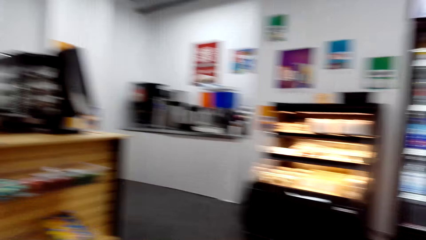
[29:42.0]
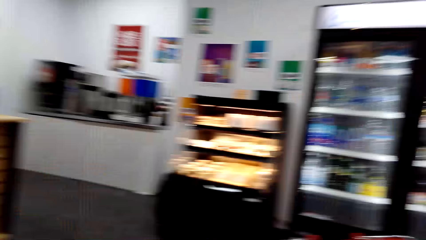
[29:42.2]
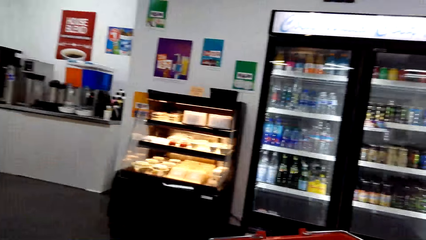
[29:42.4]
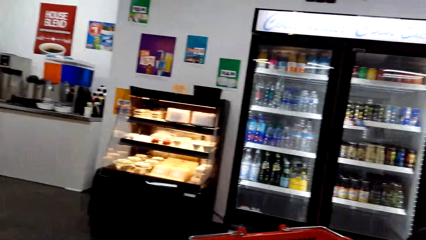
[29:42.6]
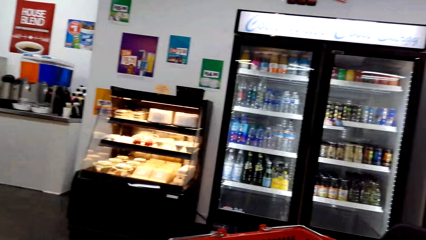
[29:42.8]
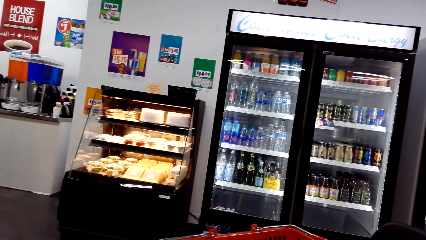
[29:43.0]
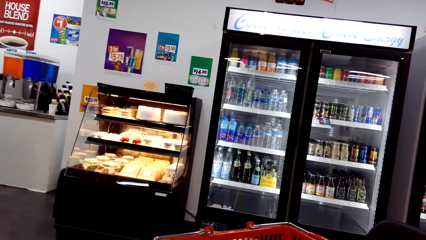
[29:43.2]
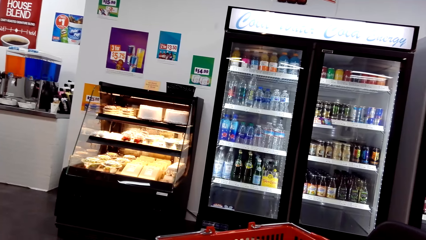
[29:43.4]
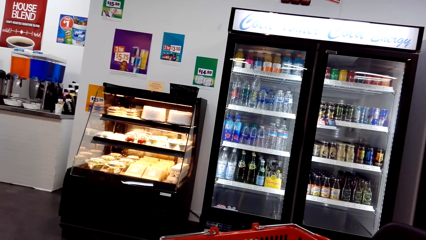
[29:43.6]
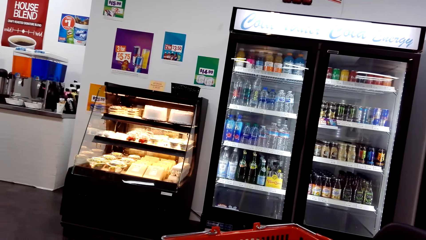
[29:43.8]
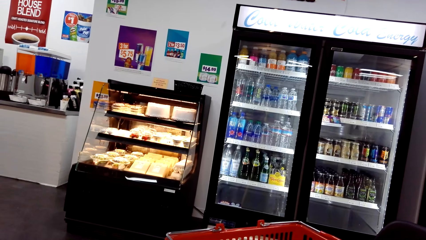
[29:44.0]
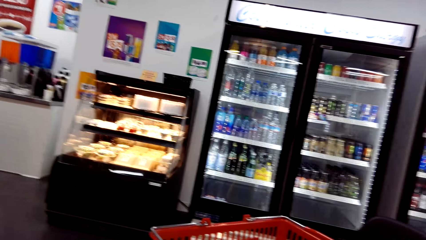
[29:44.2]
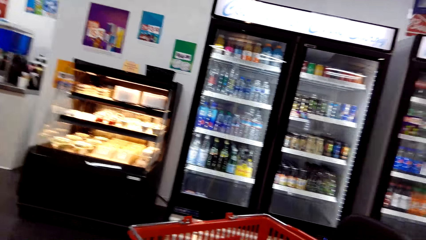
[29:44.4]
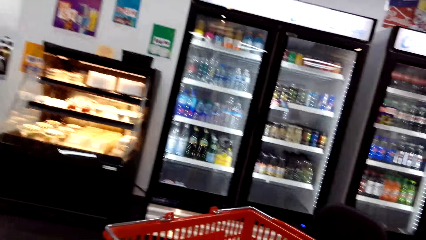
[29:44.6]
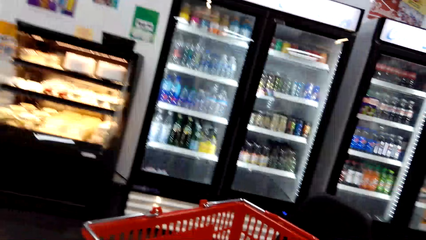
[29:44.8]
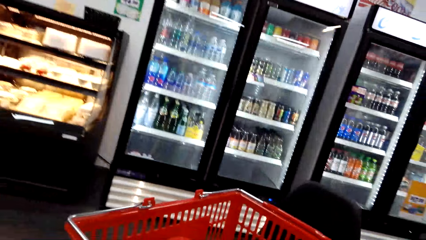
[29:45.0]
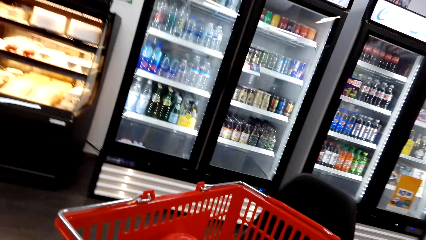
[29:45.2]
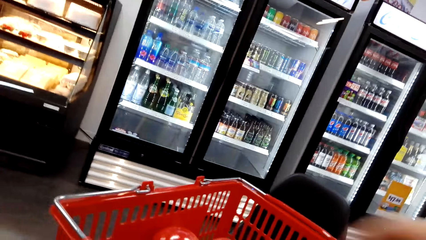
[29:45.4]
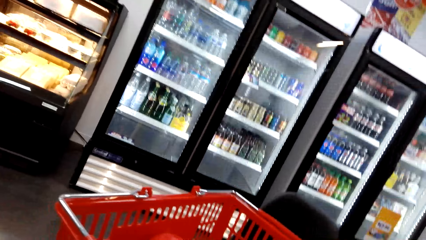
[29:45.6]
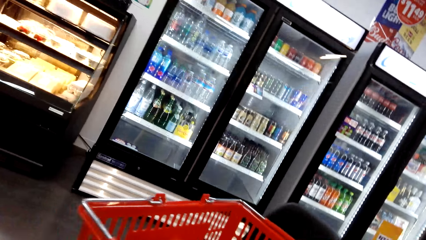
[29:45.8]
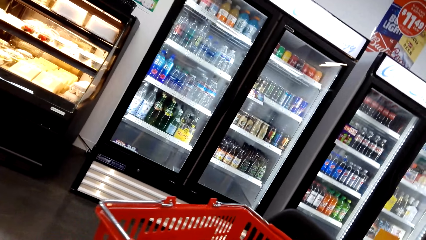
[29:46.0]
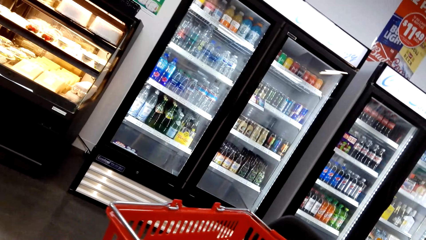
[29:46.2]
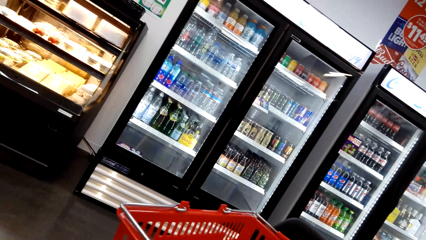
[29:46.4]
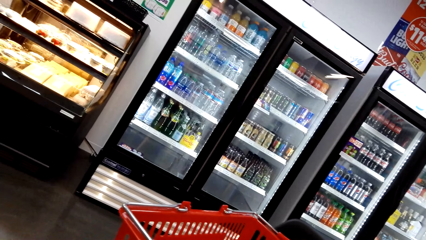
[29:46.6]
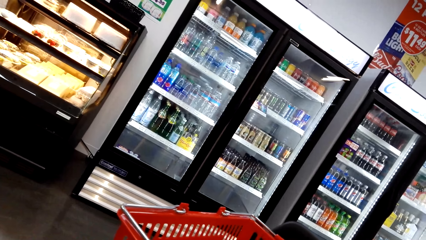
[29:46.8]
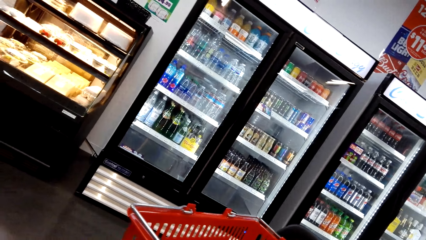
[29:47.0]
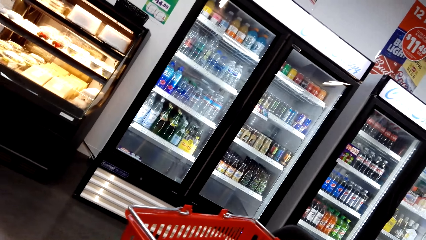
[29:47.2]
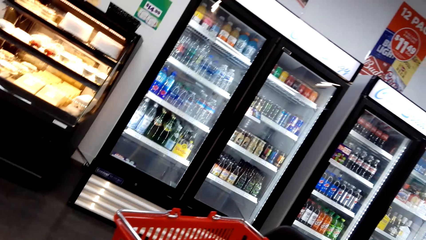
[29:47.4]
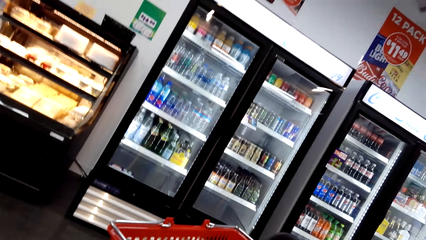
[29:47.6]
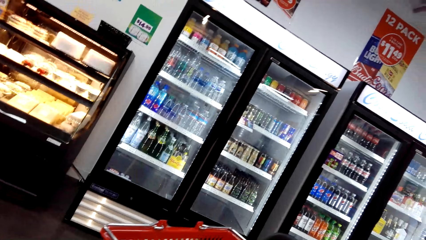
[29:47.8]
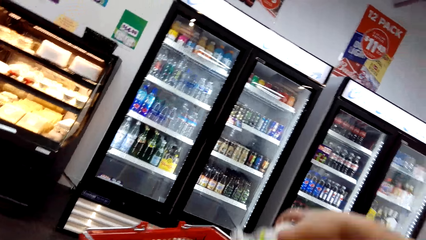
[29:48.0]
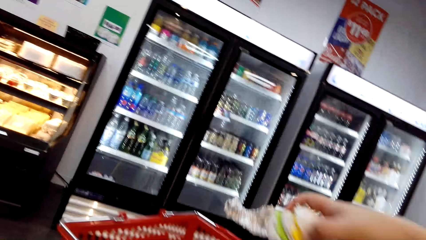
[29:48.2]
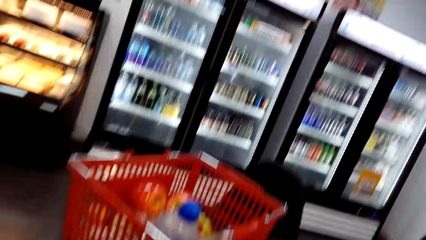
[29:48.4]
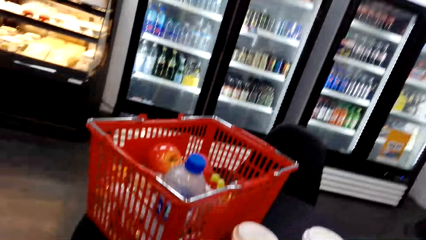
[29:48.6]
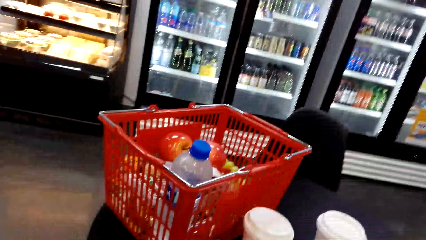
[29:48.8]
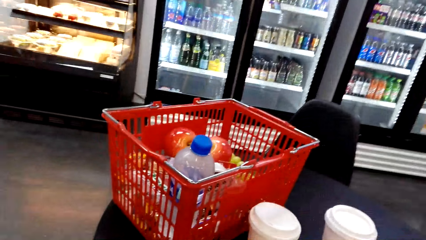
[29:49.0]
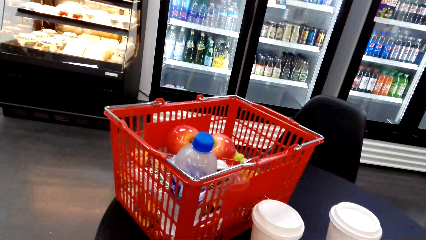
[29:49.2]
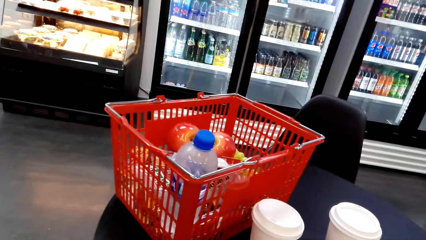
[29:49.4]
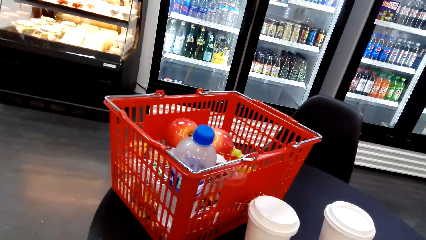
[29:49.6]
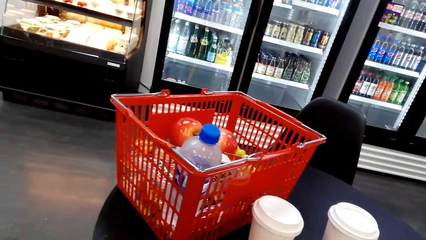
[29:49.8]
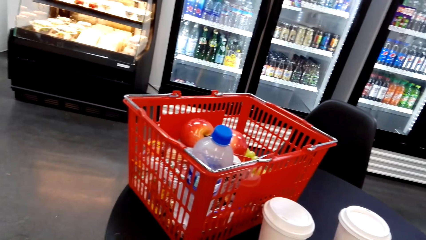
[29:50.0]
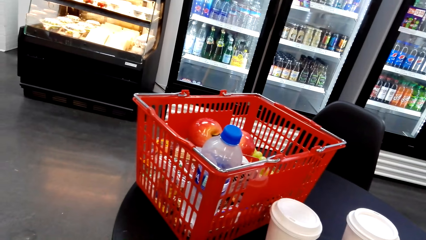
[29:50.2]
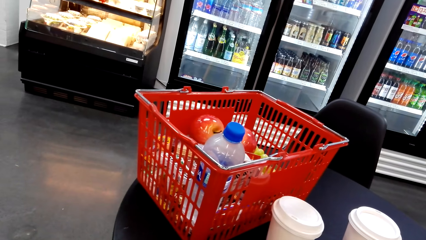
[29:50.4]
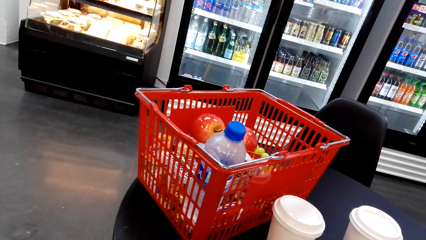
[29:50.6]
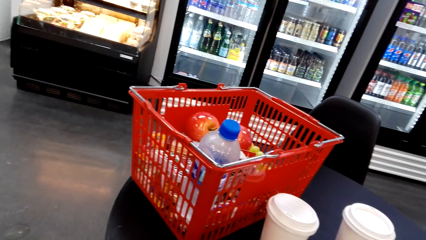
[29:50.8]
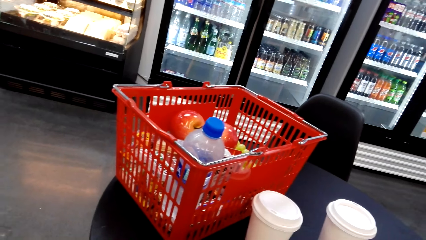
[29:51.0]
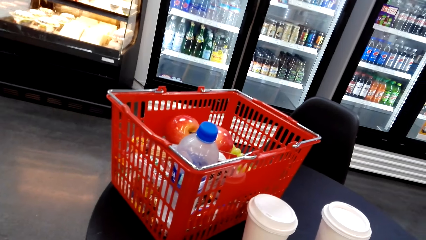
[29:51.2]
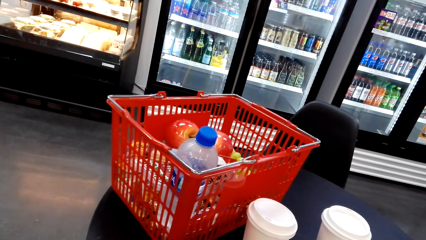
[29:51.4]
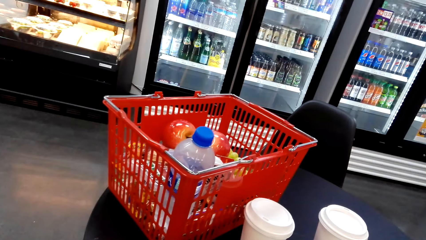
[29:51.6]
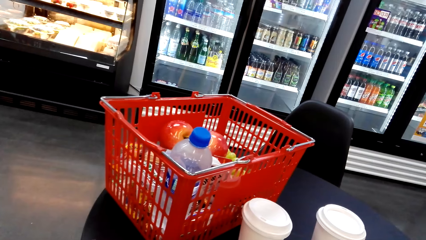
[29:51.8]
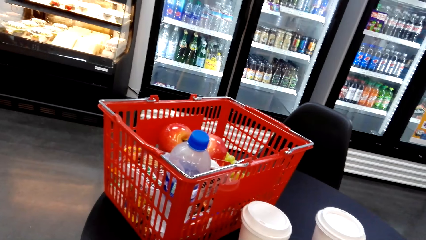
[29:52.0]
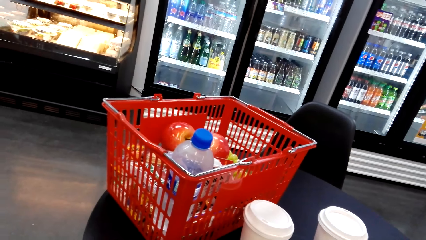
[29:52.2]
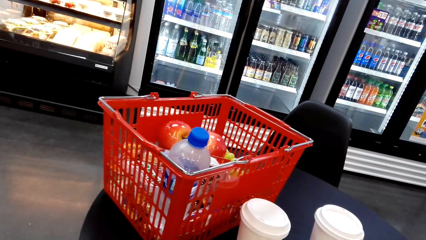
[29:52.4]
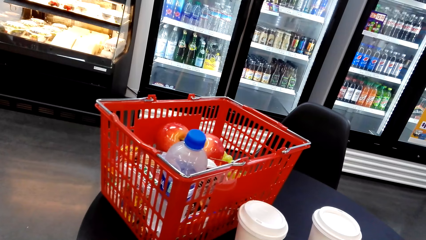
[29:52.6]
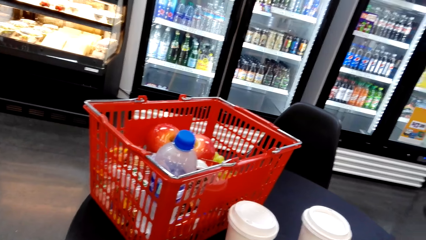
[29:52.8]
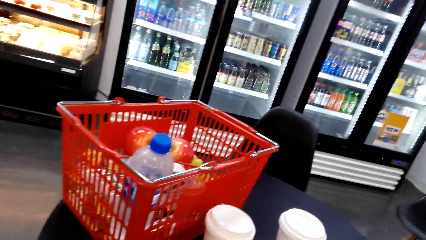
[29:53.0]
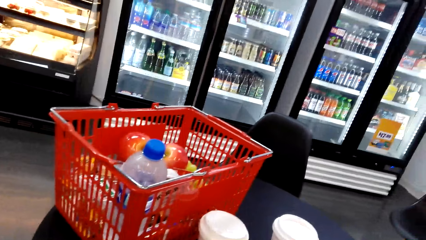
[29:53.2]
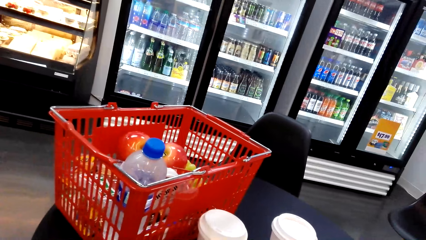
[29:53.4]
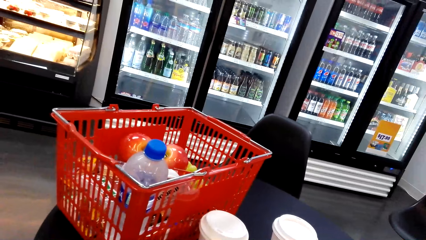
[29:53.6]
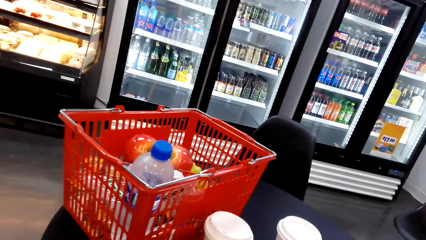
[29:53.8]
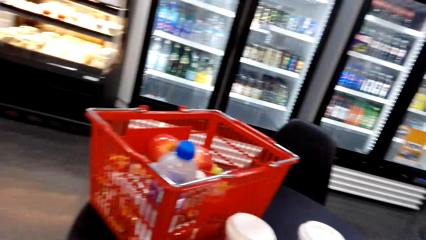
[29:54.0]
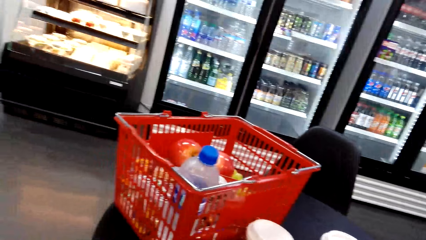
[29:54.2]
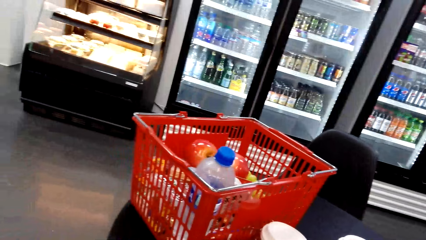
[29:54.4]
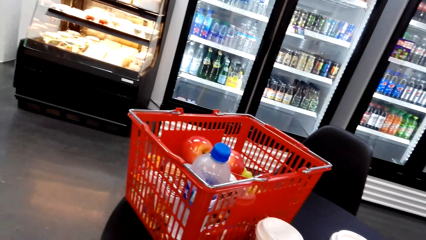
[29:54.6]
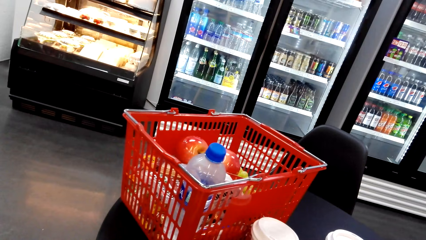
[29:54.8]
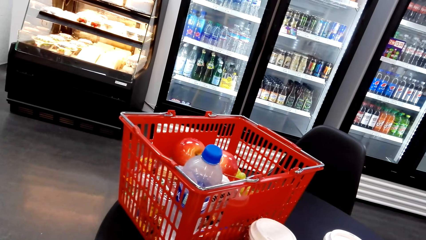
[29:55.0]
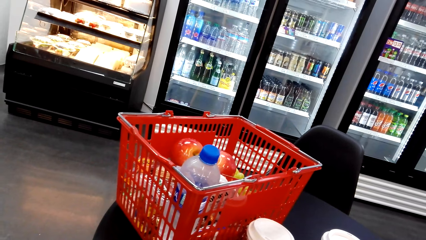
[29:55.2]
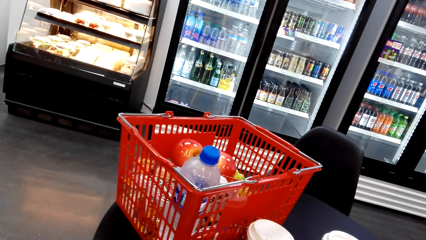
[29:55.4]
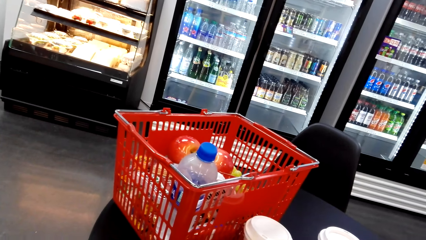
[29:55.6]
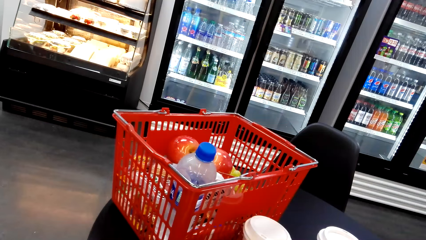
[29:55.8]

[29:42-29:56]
The camera wearer looks around the supermarket. They pick something from the basket trolley. They look around the supermarket.
